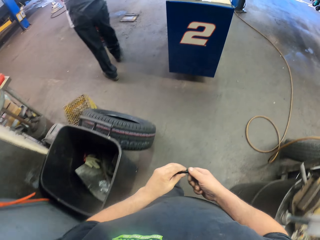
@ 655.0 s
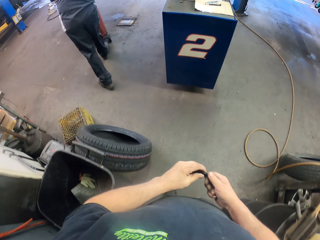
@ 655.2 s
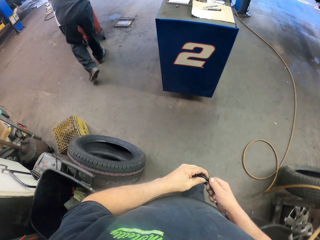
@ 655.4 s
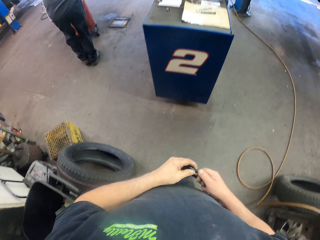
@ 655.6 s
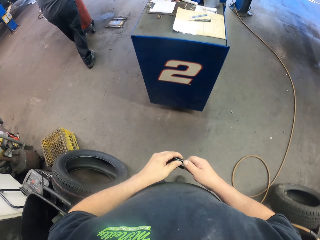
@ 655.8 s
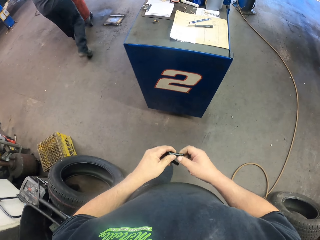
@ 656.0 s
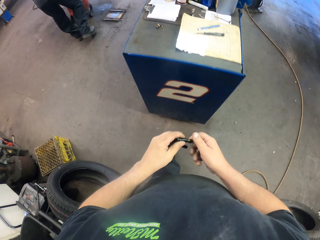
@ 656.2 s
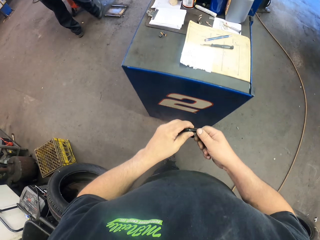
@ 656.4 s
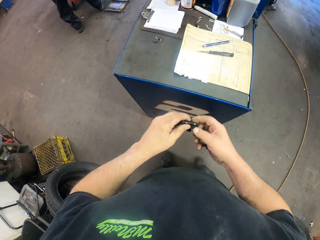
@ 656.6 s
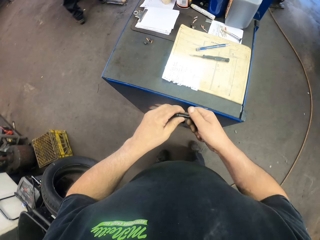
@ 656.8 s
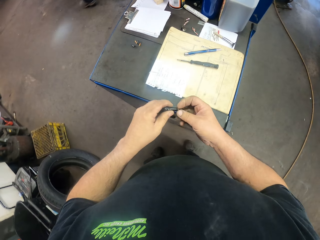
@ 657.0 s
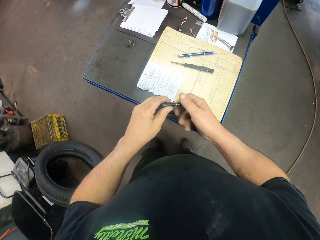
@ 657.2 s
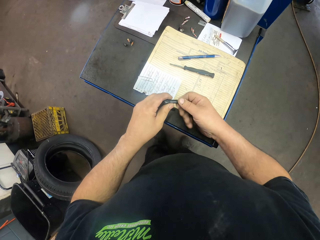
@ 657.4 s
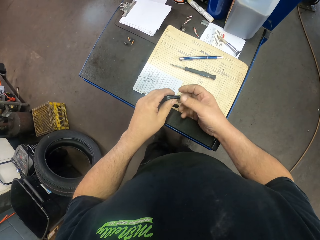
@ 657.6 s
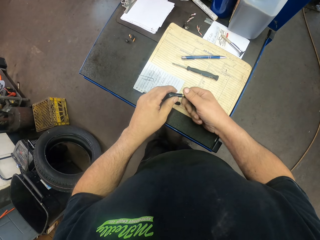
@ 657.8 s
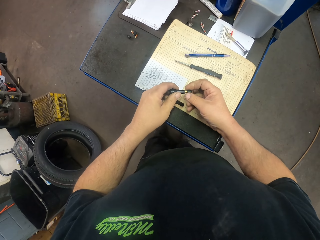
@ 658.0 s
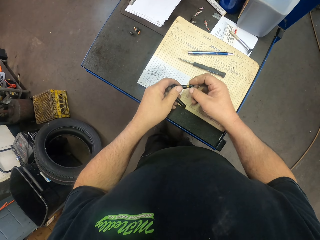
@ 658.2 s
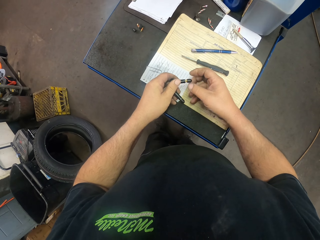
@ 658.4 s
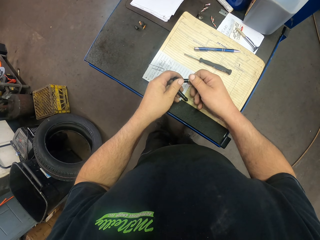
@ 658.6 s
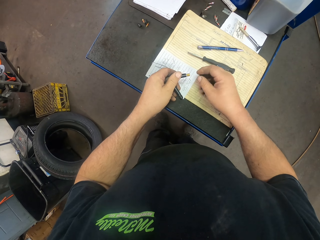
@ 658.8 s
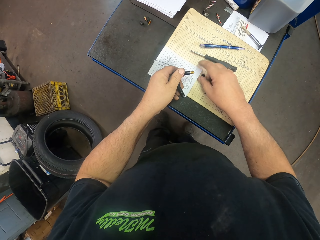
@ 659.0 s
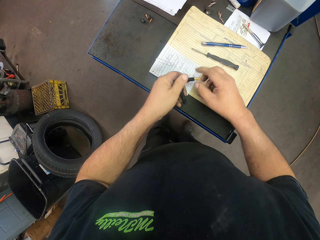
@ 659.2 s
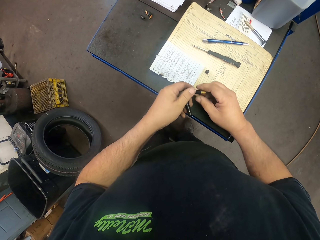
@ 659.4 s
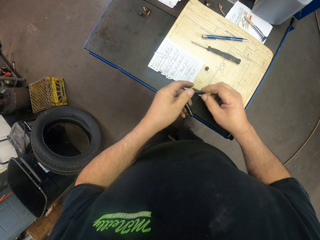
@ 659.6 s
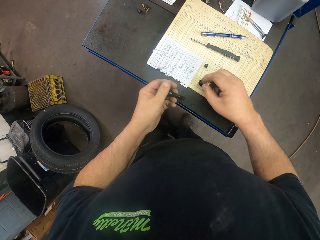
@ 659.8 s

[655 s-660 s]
The camera wearer moves toward a table. They open the bolt.

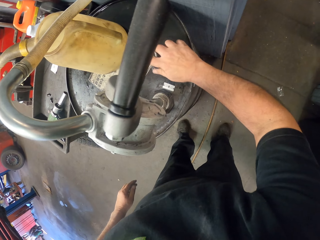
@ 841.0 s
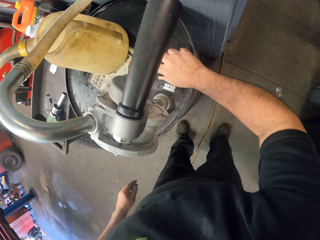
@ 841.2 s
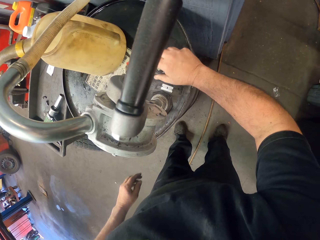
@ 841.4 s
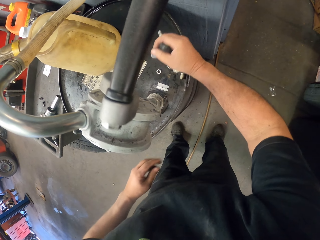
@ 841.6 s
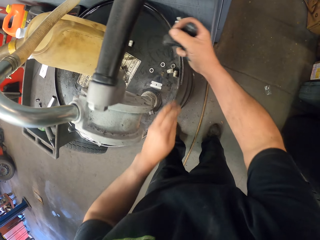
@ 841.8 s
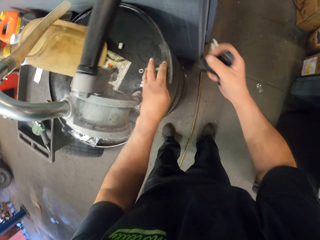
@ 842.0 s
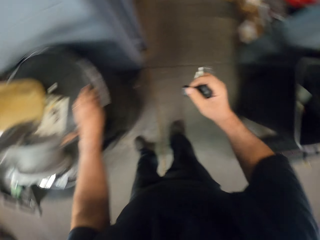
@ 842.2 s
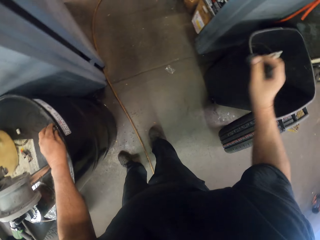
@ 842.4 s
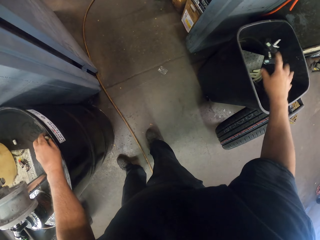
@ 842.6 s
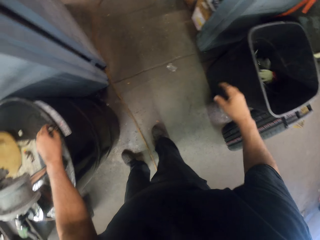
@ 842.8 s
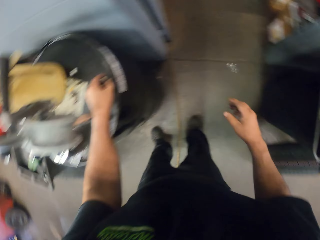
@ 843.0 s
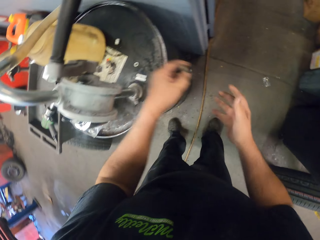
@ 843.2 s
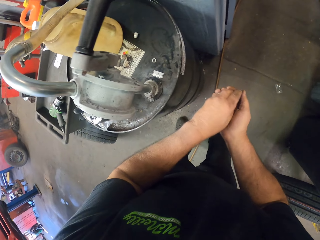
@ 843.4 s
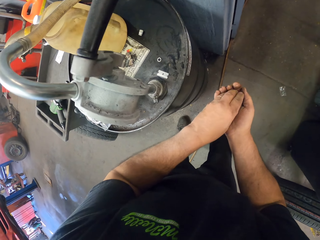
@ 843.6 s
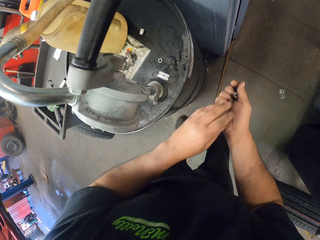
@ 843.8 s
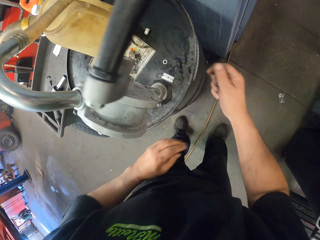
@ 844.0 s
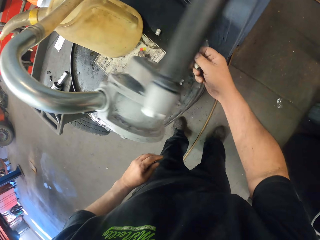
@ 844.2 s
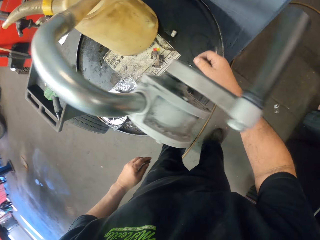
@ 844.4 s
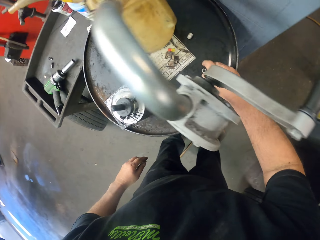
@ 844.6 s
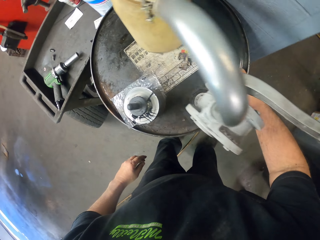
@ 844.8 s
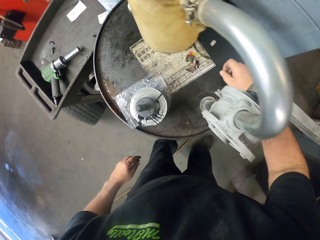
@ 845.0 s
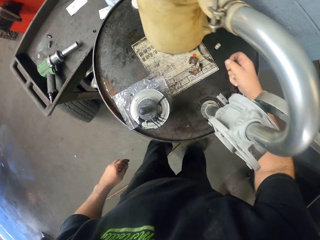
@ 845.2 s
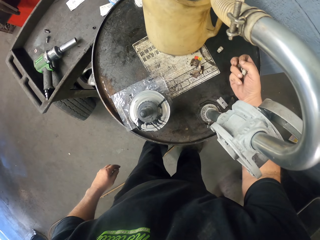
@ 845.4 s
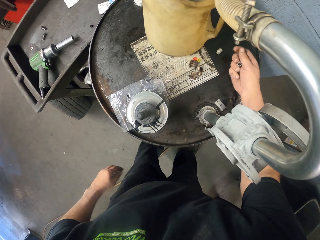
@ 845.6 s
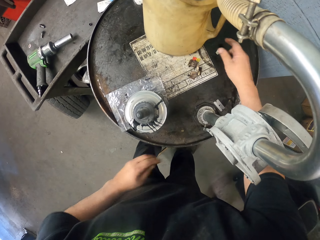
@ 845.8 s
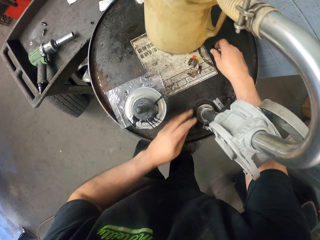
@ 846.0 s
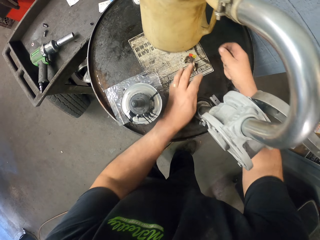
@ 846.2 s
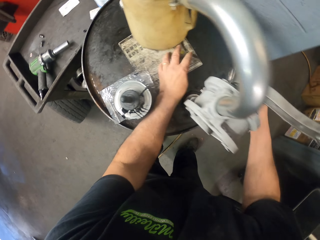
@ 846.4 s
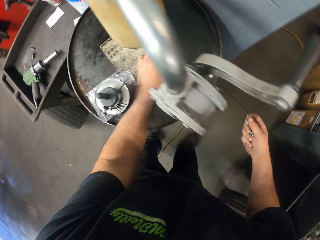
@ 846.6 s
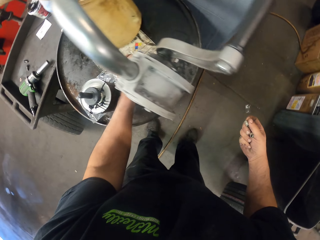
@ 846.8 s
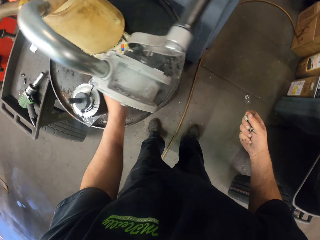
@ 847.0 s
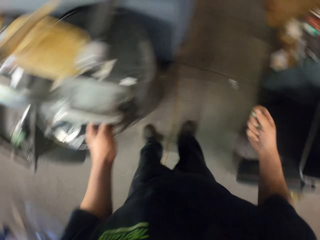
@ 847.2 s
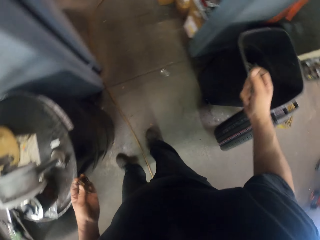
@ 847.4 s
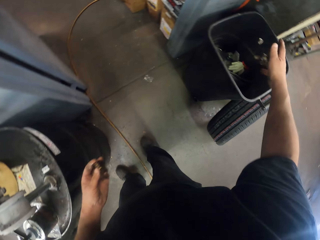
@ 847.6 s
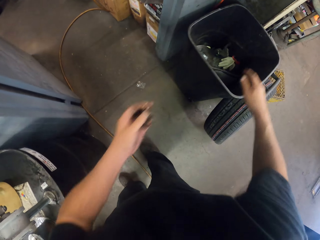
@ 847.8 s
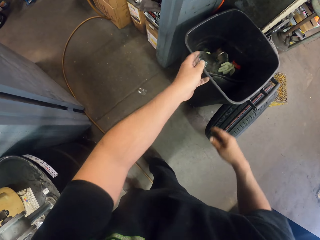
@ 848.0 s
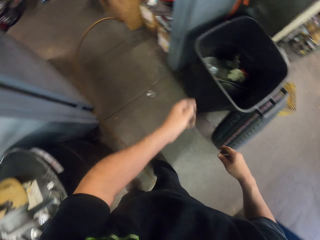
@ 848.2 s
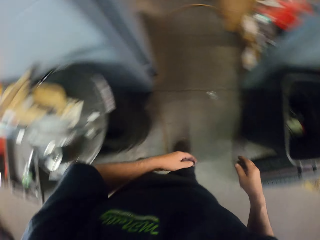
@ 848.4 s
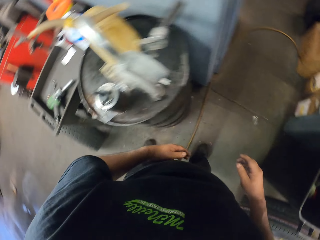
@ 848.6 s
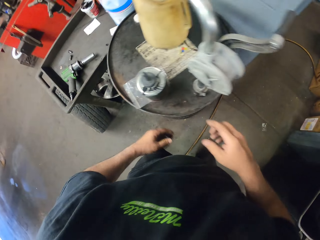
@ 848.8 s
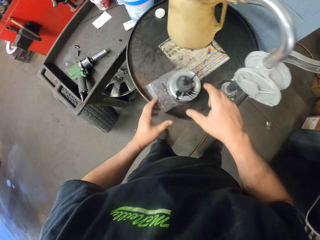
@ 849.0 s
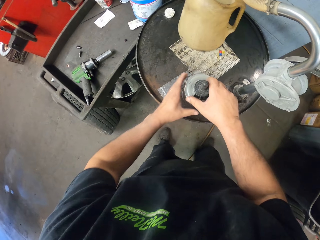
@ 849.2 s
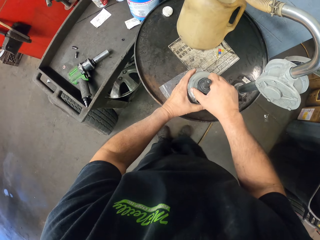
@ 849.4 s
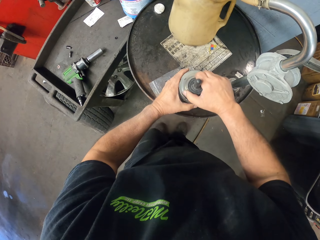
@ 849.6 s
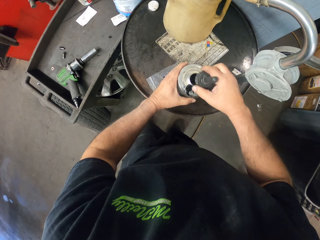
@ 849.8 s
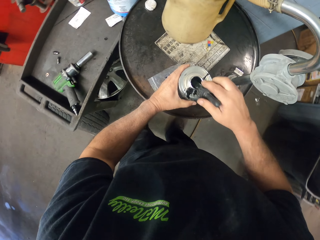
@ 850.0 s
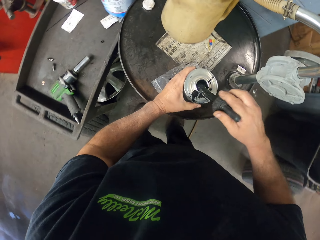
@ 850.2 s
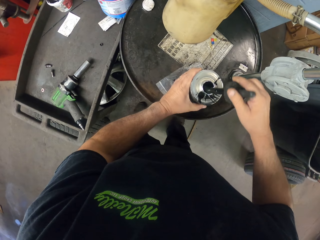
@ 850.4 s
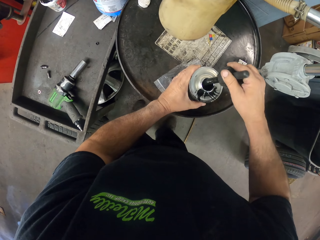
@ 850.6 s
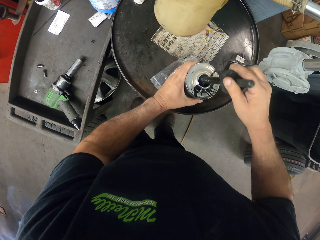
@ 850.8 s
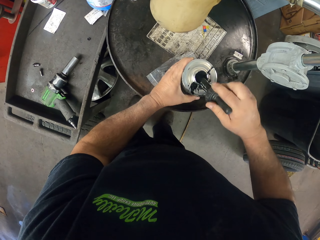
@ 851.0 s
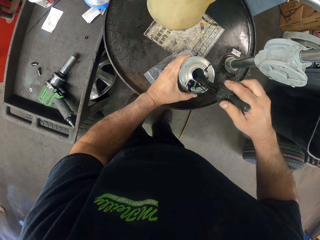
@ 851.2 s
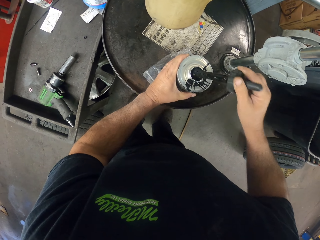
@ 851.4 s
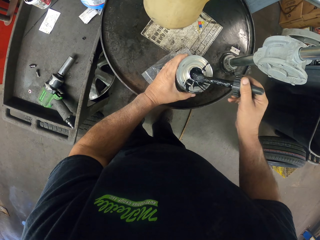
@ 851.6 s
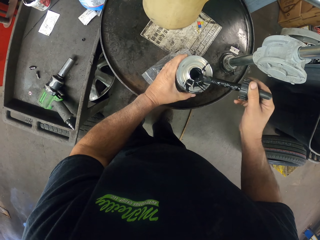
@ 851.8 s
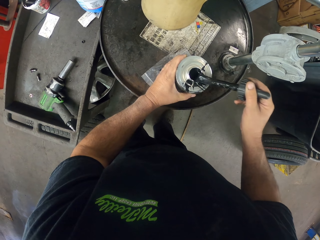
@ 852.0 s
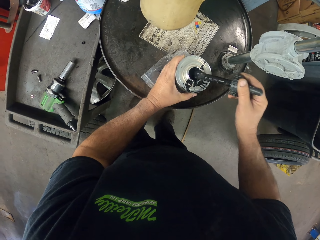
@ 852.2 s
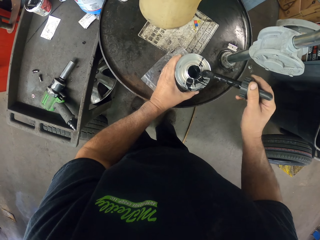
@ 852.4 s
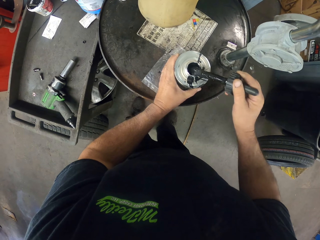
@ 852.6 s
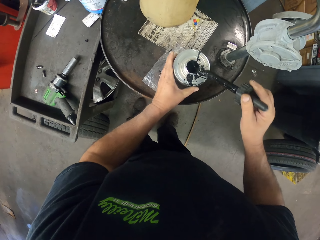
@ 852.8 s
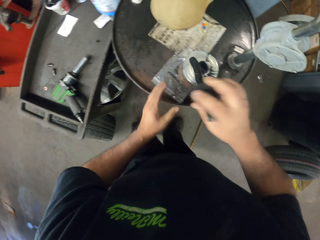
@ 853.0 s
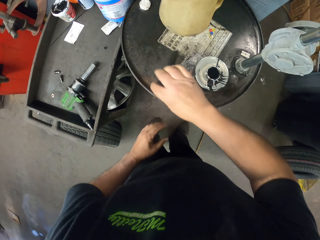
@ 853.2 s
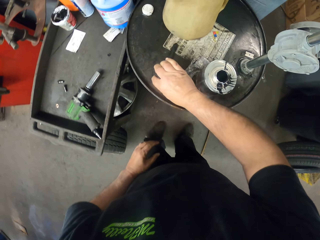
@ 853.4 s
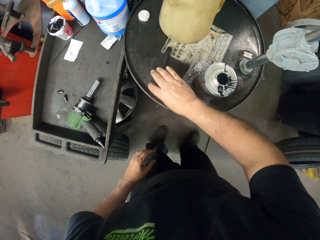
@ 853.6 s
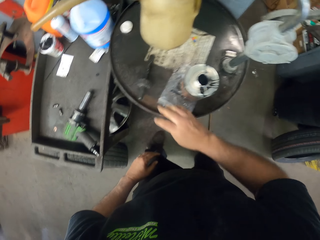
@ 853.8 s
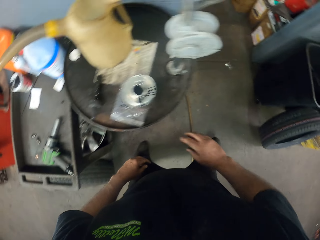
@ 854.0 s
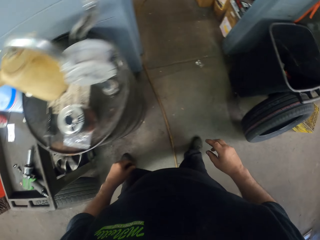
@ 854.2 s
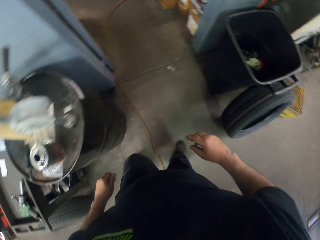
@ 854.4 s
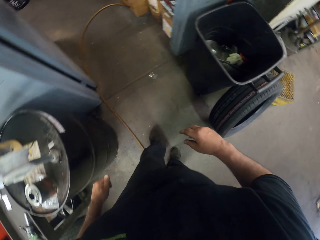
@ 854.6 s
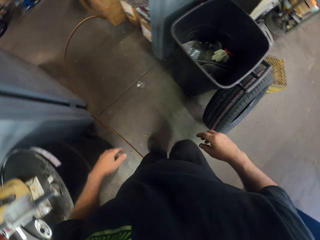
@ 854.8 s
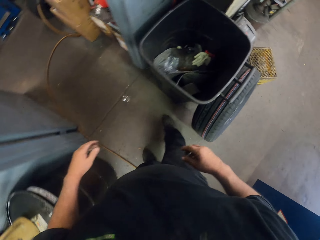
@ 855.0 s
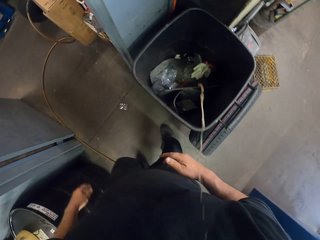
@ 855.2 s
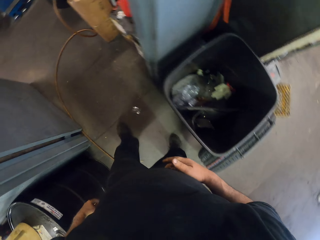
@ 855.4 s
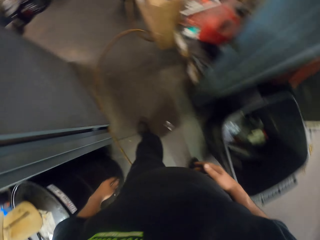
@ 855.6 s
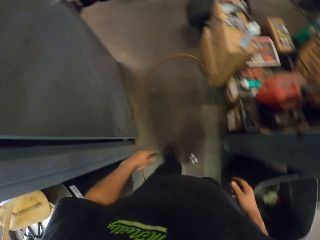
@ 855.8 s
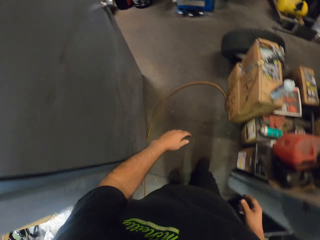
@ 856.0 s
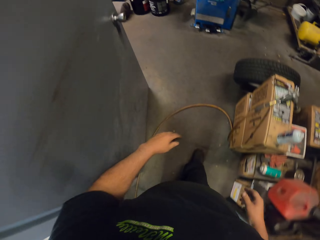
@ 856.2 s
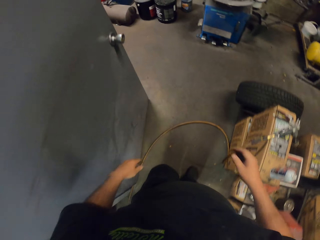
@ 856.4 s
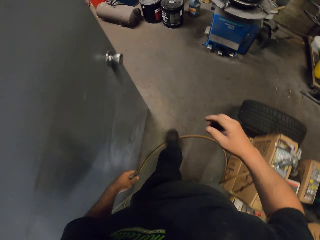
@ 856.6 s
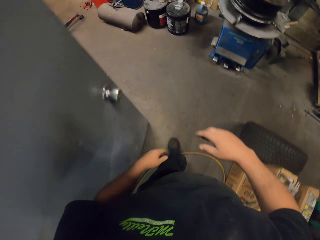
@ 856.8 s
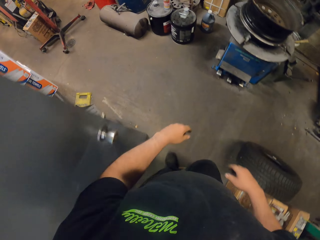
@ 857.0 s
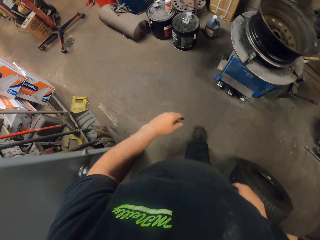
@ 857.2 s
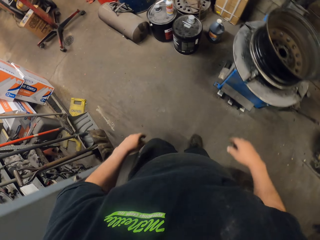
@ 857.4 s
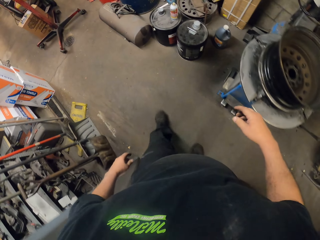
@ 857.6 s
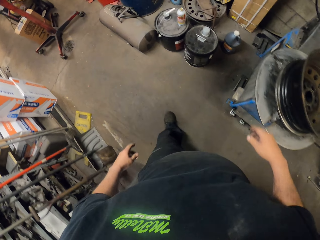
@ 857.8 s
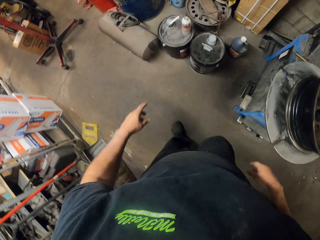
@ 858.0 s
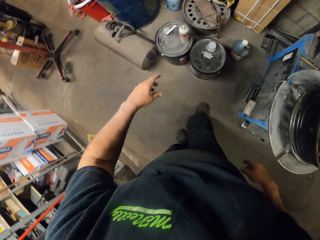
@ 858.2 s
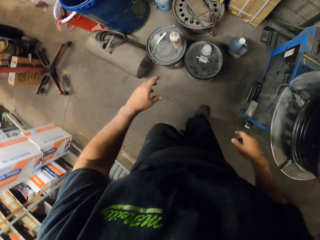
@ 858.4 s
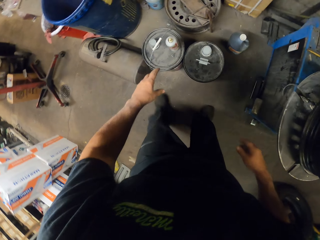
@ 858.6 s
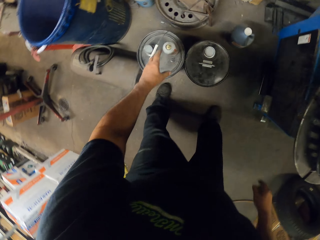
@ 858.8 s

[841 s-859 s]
The camera wearer throws tubes of glue in the trash bin. They pick up the tubes of glue on the drum. They throw the tubes of glue in the trash bin. They open the bottle of used oil. They smear the brush on the edges of the bottle. They put the brush on the drum. They walk in the garage, spit saliva in the trash bin and walk in the garage.
